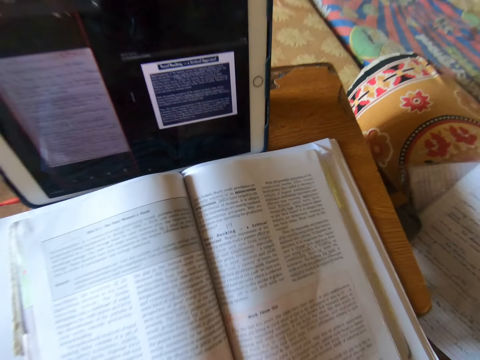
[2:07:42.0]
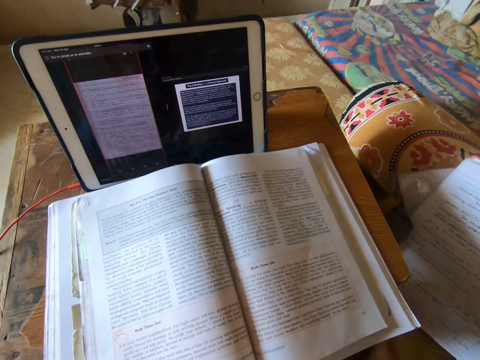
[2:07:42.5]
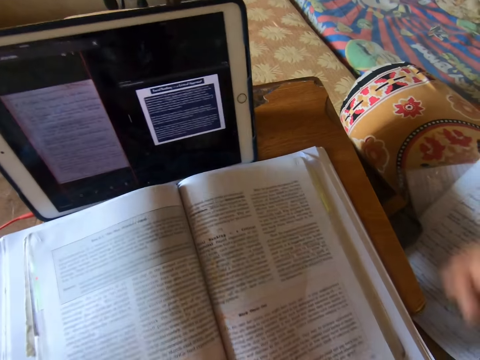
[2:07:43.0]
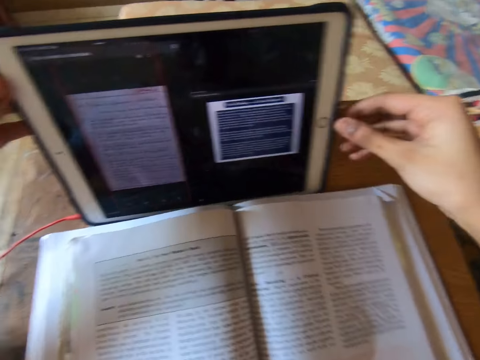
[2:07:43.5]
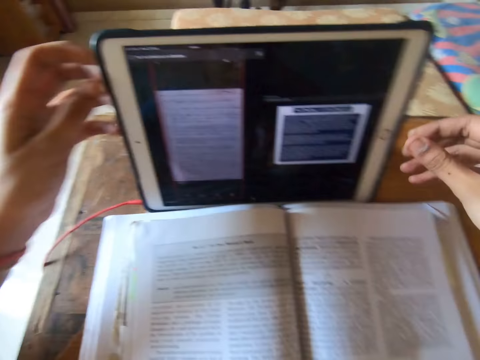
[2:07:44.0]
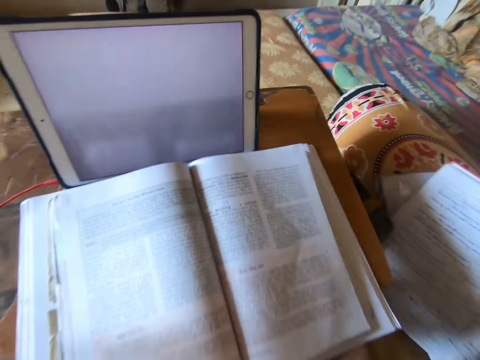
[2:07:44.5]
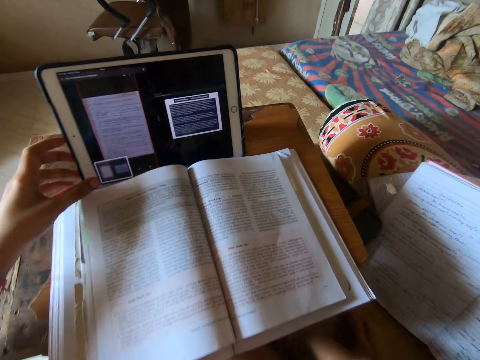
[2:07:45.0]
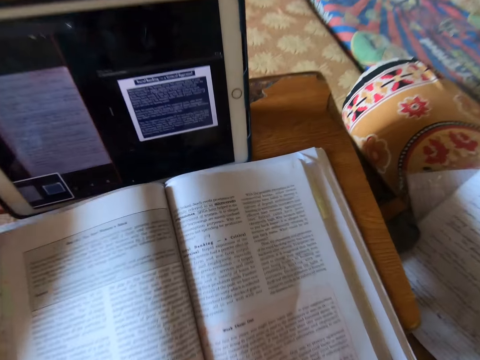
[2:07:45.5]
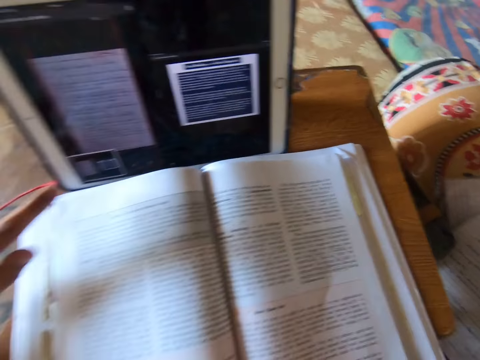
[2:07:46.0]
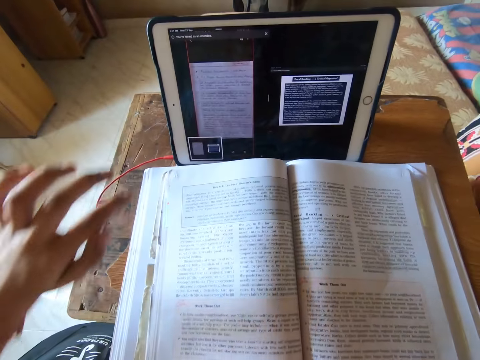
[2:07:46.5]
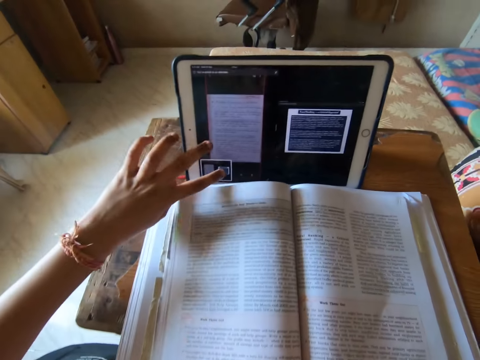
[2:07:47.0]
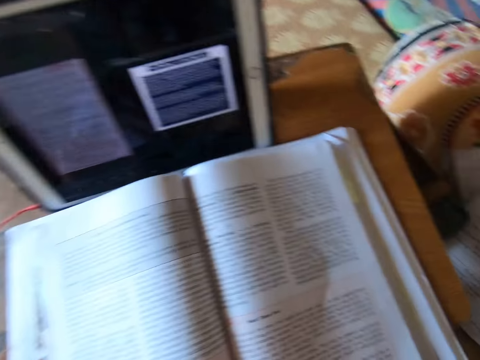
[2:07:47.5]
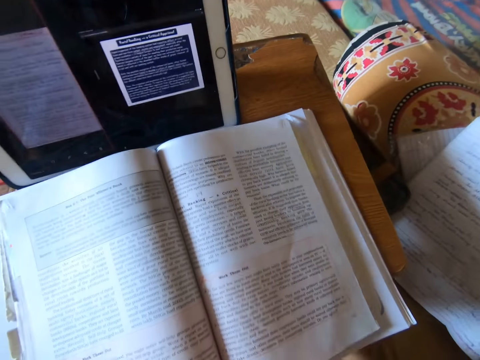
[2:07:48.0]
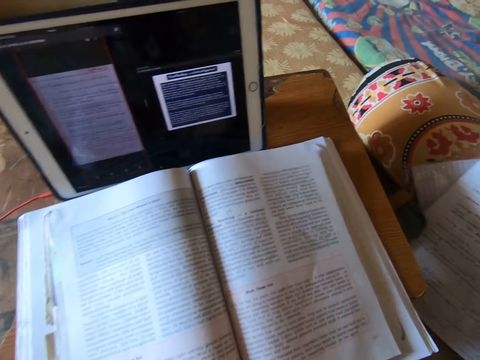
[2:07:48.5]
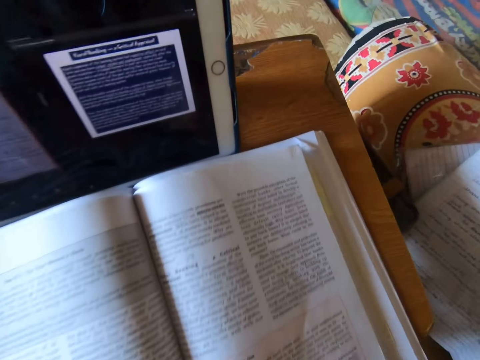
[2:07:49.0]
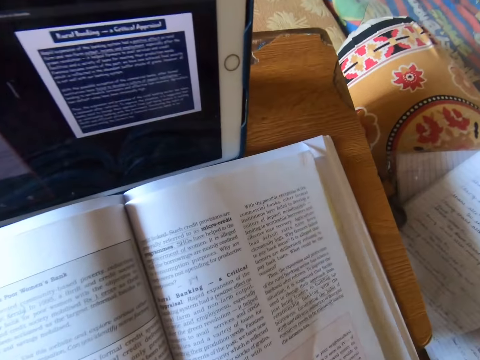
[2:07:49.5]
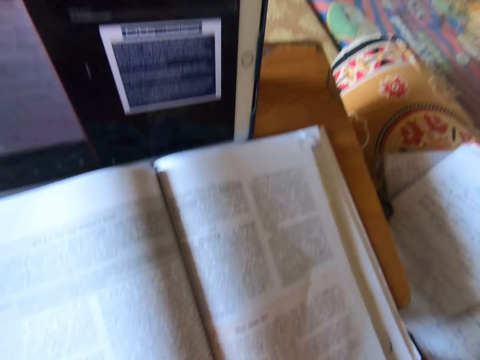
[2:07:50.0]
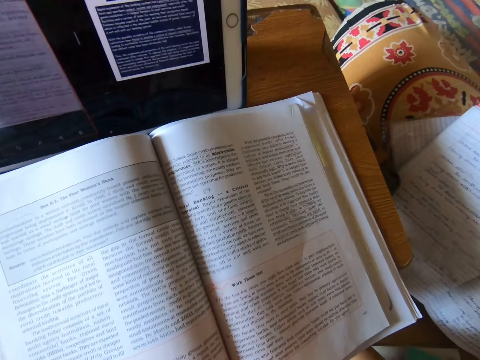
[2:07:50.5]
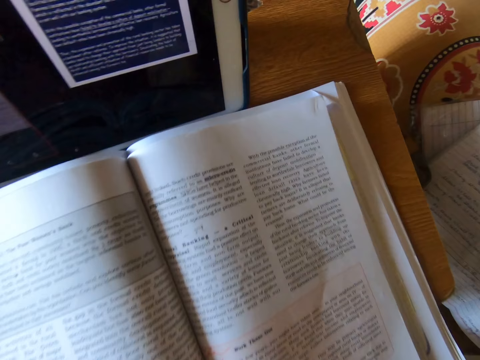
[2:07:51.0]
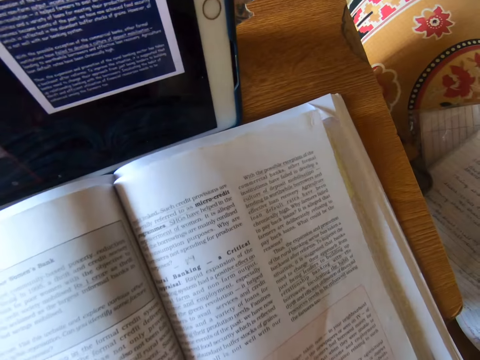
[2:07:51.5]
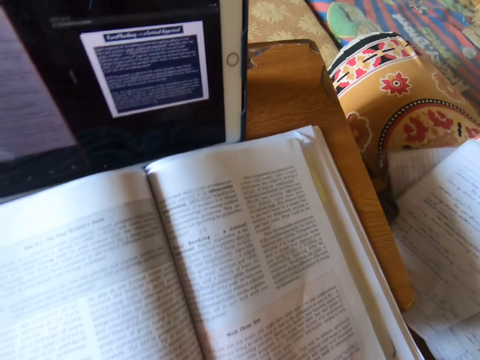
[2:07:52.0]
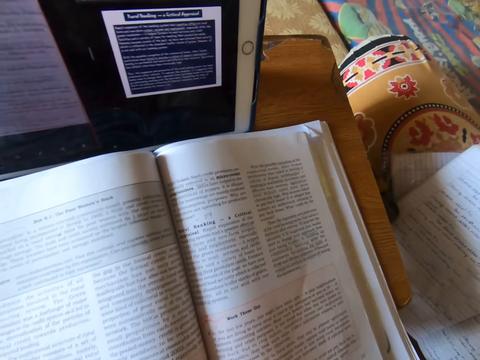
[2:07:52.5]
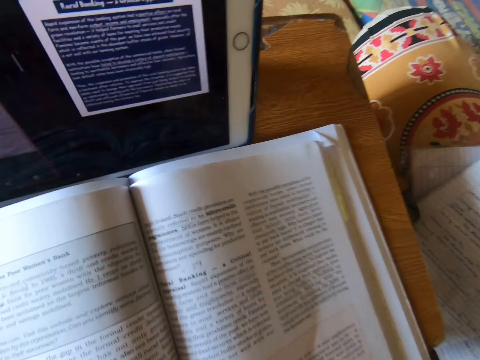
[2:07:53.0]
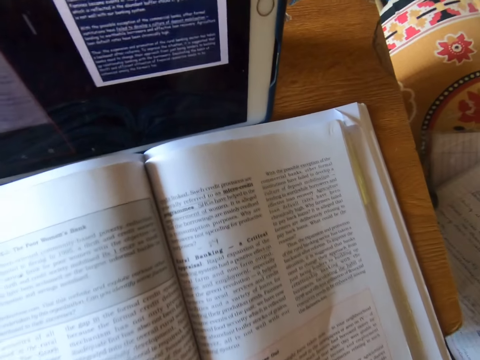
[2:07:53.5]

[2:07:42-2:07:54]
The camera wearer holds the tablet. They press the tablet button. They read out loud from the book. They dial the tablet. They dial the tablet again. They read the book.

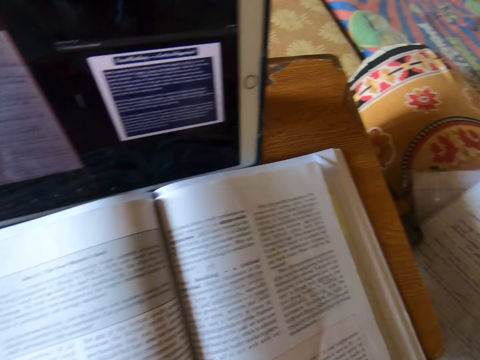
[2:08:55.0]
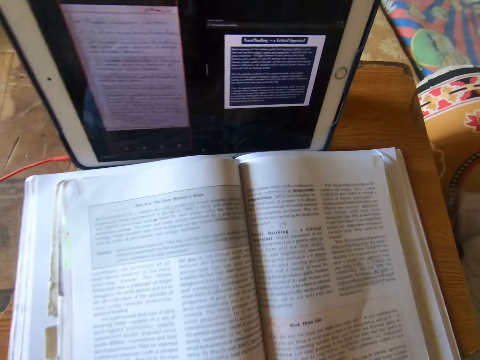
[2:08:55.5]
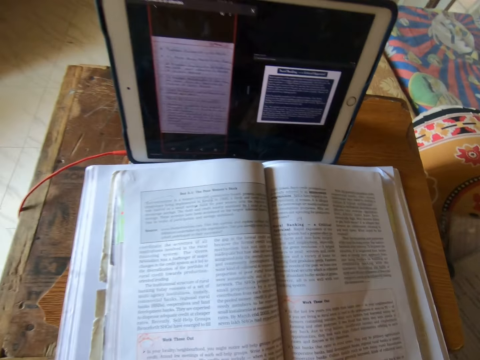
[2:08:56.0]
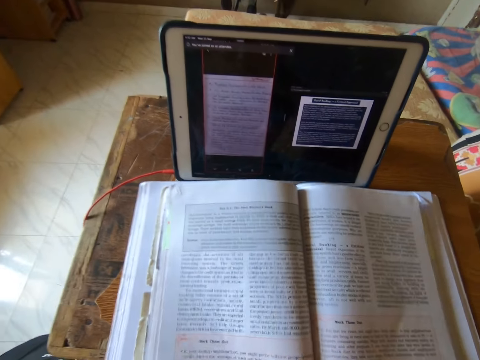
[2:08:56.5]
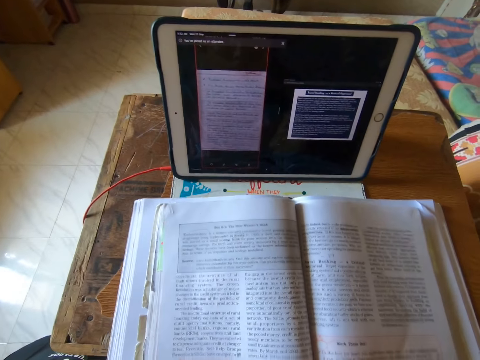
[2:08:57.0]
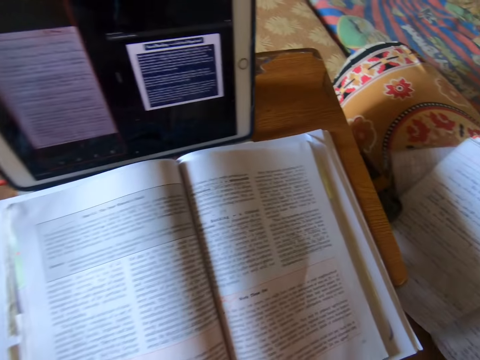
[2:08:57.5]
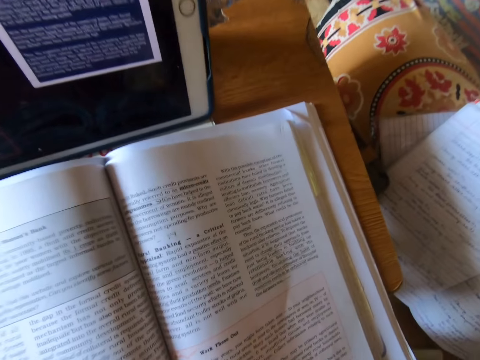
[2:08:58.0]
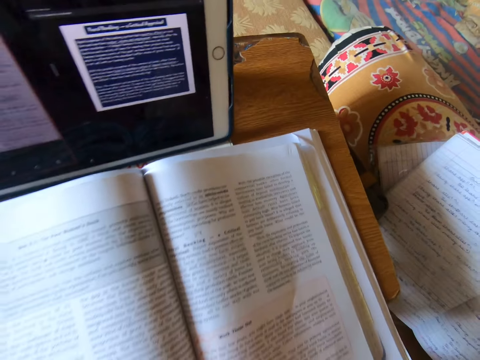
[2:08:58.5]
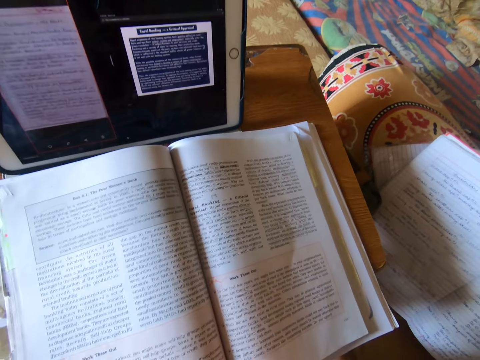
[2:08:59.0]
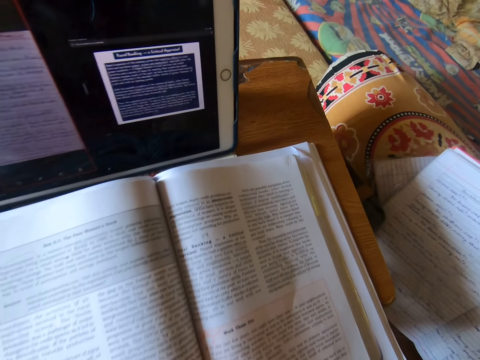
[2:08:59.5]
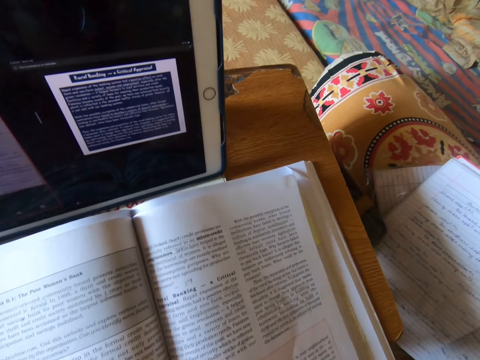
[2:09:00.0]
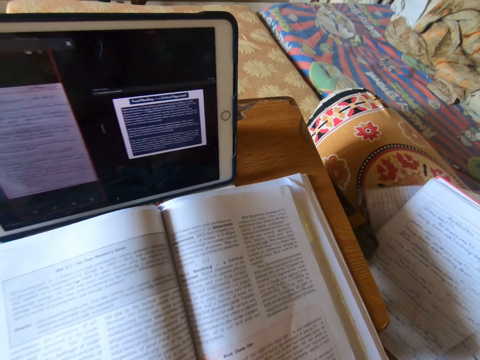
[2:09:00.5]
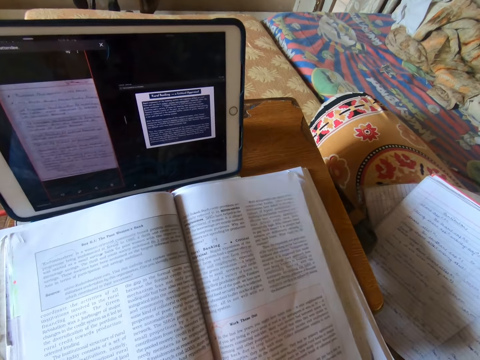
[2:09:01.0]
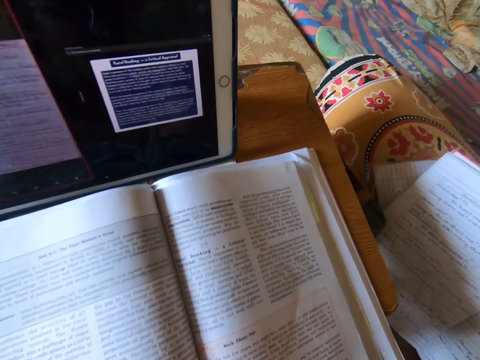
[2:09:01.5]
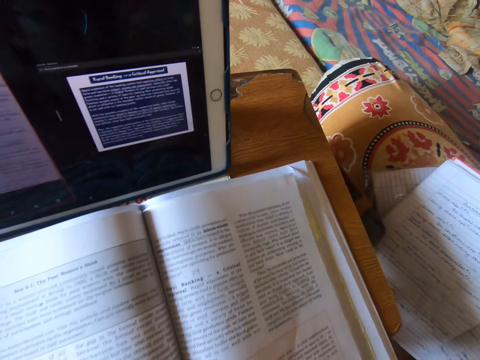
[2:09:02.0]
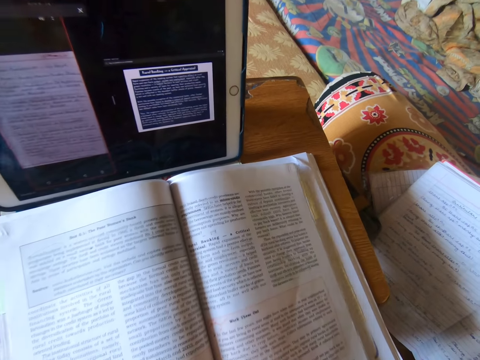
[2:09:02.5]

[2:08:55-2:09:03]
The camera wearer moves the book. They read the book.

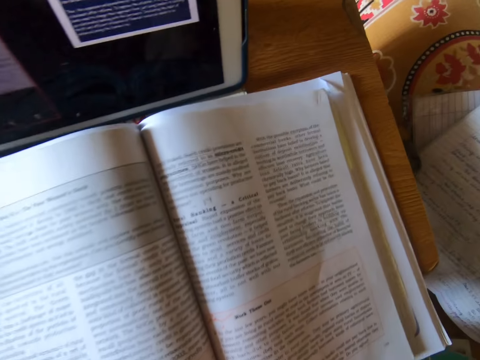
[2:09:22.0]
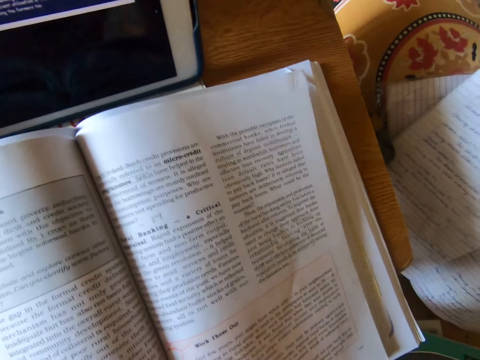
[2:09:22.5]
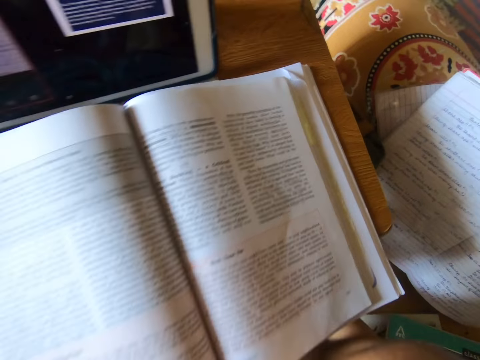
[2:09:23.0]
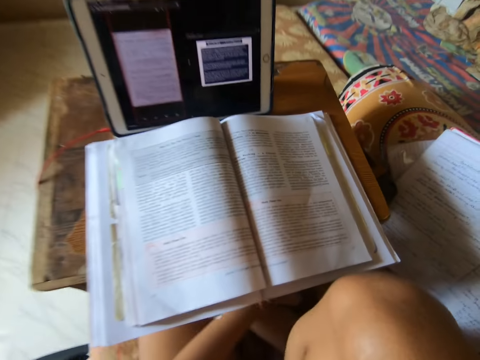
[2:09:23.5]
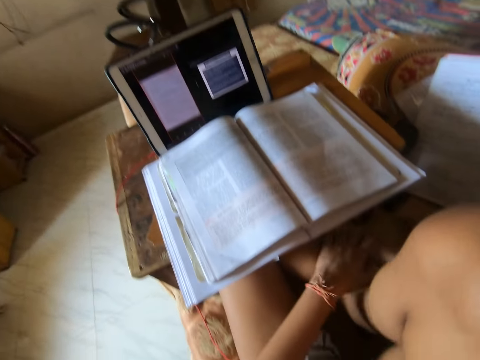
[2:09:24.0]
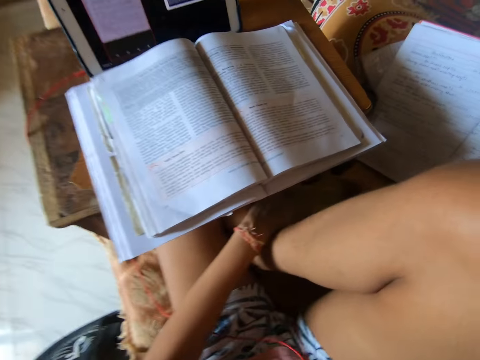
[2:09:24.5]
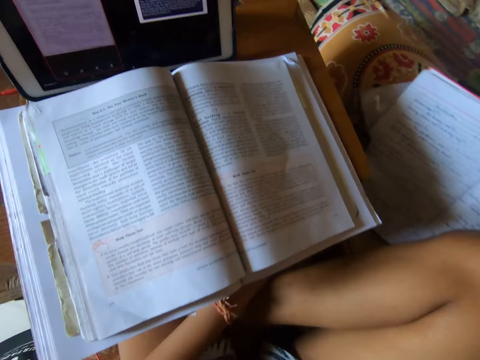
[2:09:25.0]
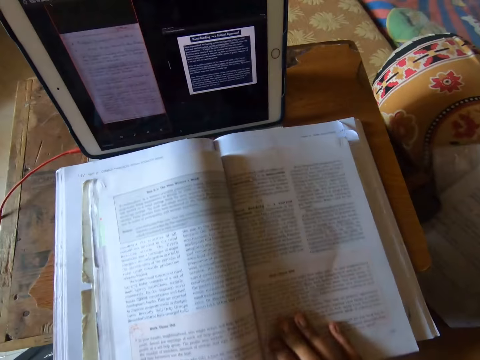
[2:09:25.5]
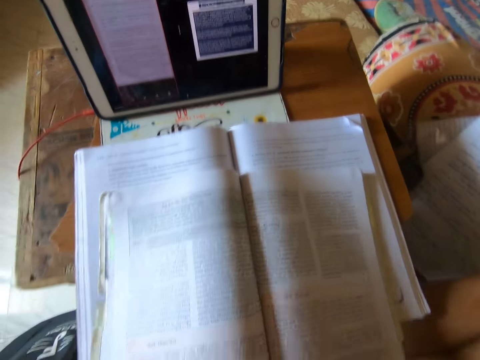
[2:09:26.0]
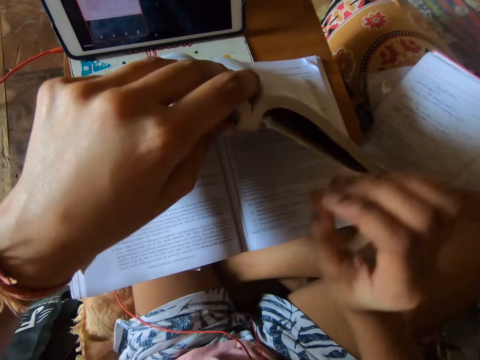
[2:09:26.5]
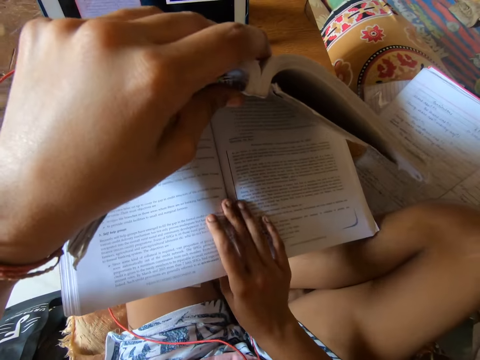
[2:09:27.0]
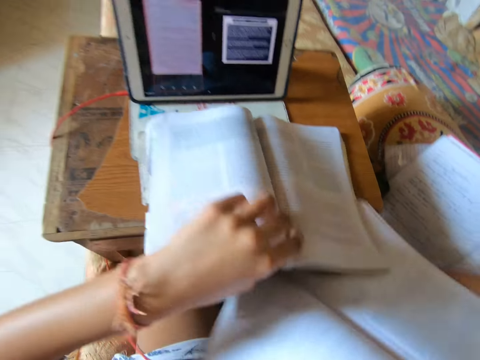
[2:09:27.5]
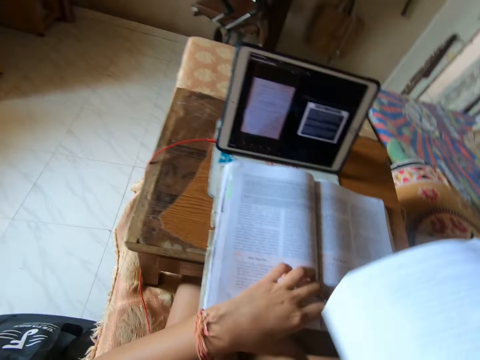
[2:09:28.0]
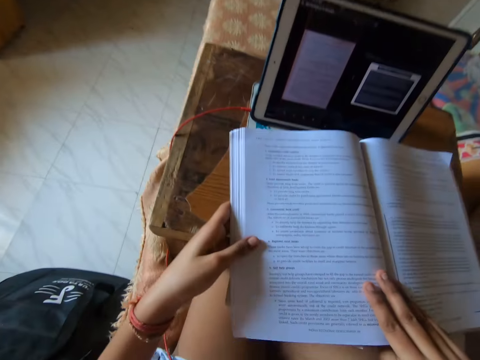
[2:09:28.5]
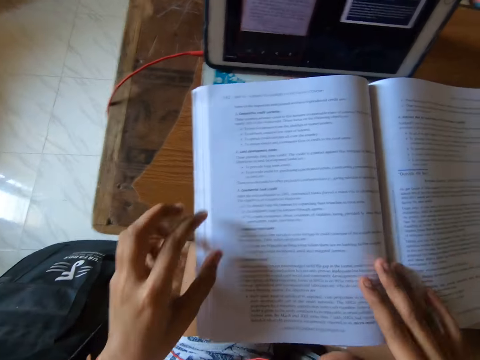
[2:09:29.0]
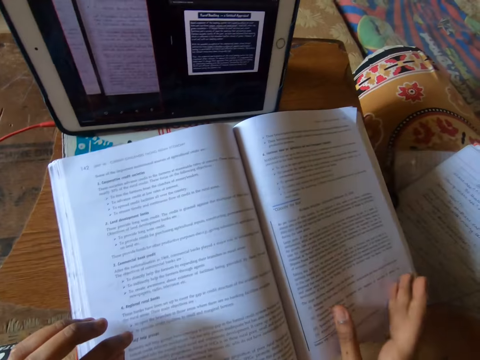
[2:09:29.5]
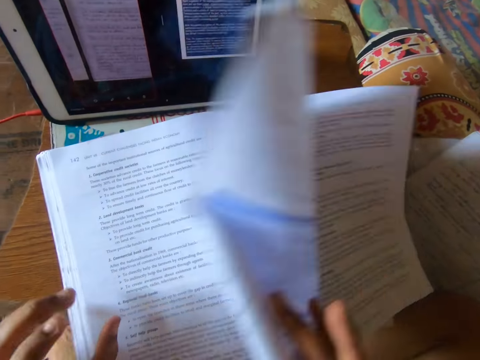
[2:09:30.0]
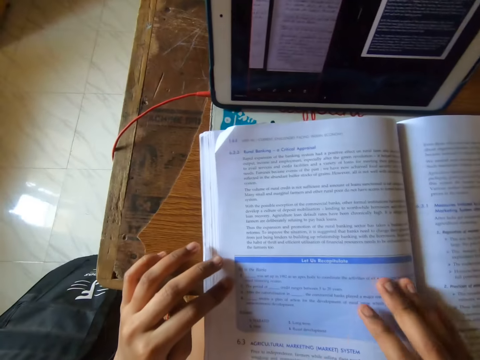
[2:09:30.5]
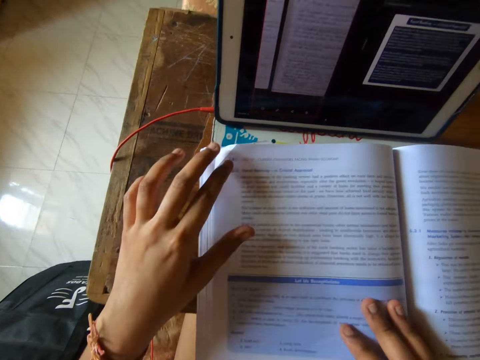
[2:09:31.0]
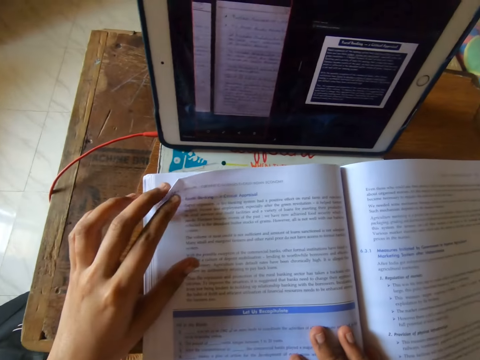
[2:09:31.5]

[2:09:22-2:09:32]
The camera wearer holds her leg. She holds the book and moves the book. She raises the textbook on top. She holds the book and checks the book. She takes the textbook under with her right hand. She pulls the book. She places the textbook on the table. She puts the textbook in her hand on the textbook on the table. She holds the book. She flips a page of the book. She holds the book and reads the book.
